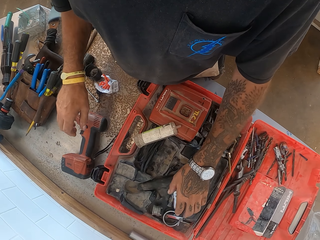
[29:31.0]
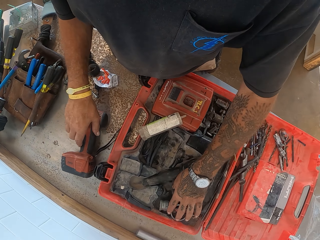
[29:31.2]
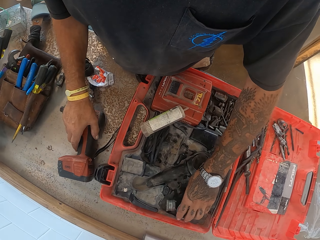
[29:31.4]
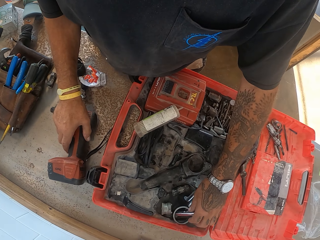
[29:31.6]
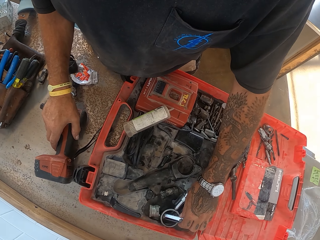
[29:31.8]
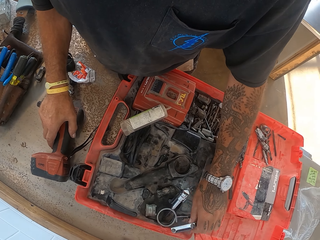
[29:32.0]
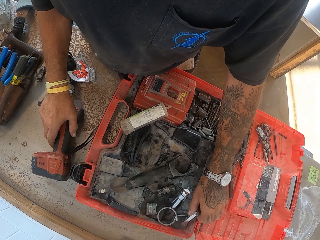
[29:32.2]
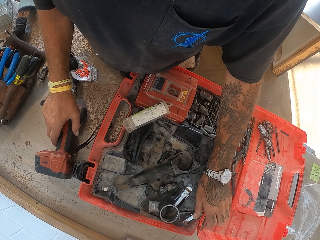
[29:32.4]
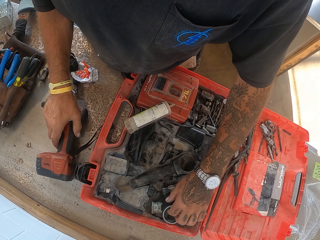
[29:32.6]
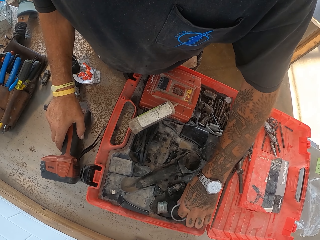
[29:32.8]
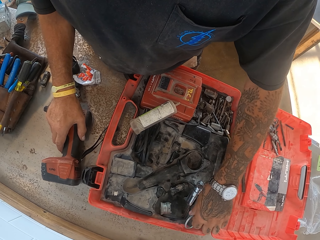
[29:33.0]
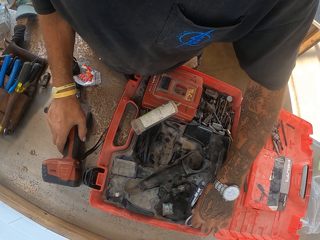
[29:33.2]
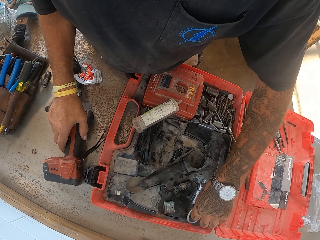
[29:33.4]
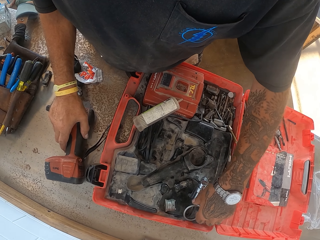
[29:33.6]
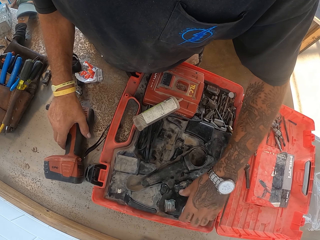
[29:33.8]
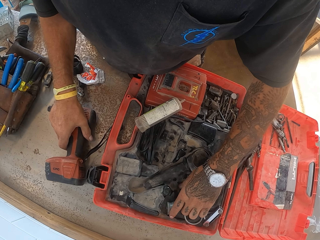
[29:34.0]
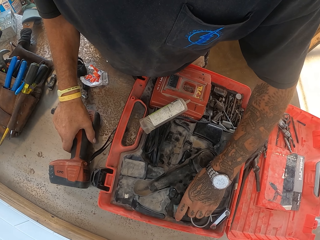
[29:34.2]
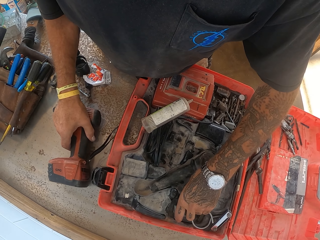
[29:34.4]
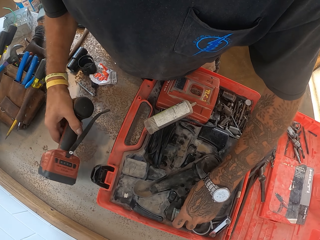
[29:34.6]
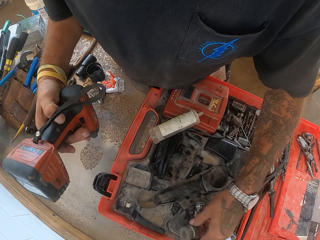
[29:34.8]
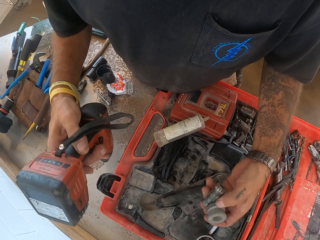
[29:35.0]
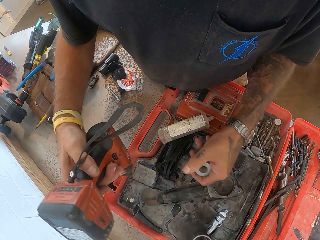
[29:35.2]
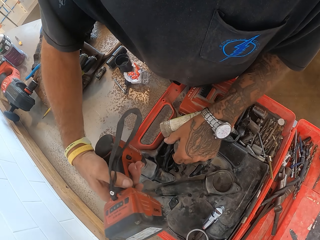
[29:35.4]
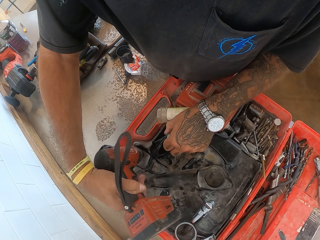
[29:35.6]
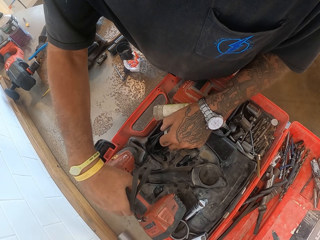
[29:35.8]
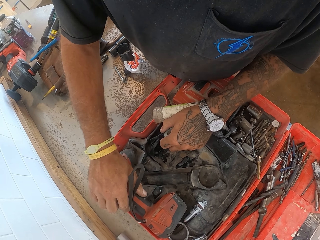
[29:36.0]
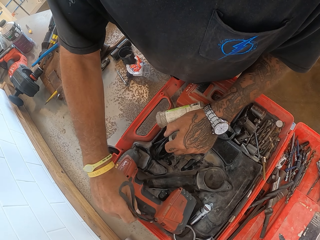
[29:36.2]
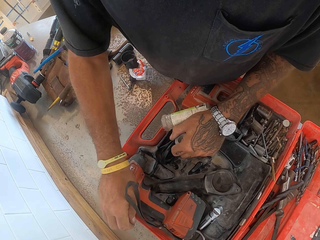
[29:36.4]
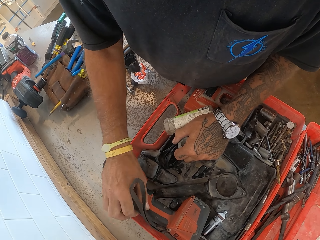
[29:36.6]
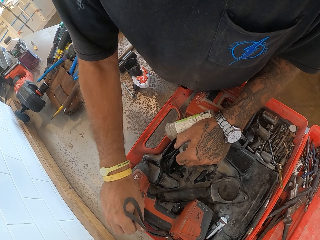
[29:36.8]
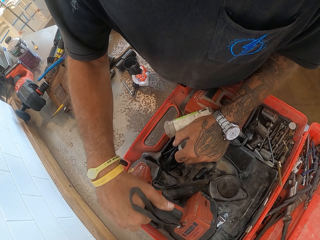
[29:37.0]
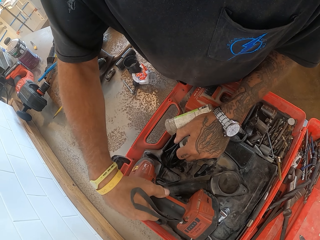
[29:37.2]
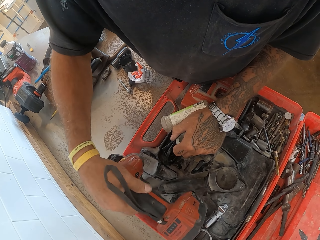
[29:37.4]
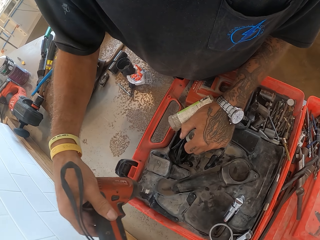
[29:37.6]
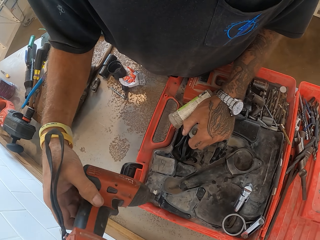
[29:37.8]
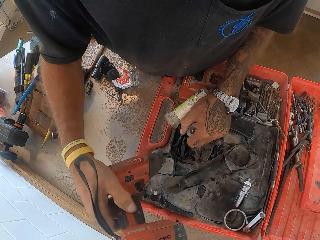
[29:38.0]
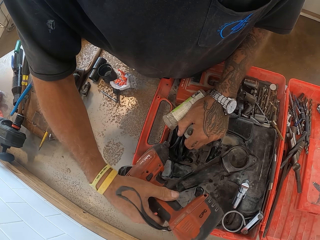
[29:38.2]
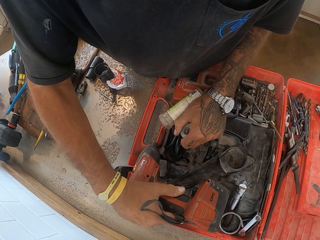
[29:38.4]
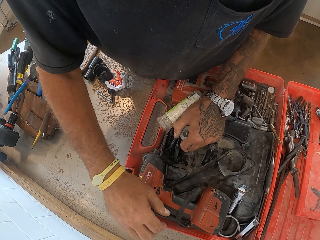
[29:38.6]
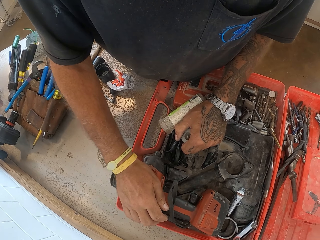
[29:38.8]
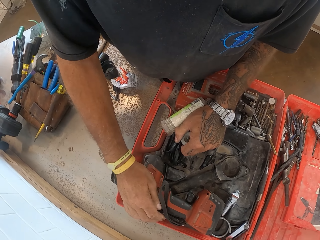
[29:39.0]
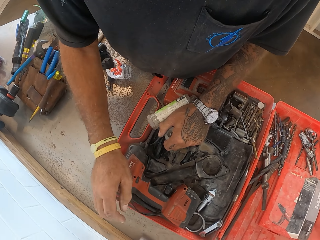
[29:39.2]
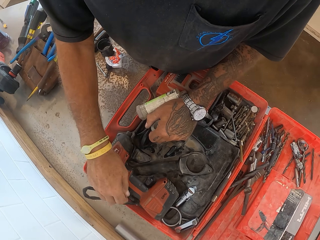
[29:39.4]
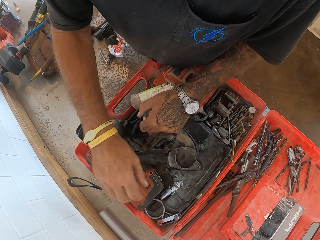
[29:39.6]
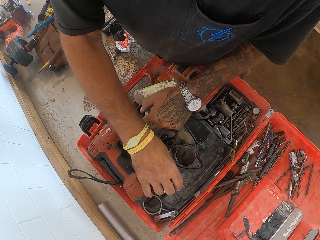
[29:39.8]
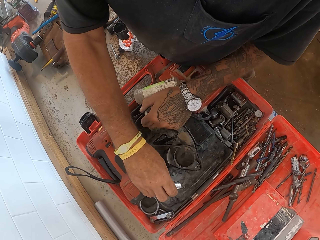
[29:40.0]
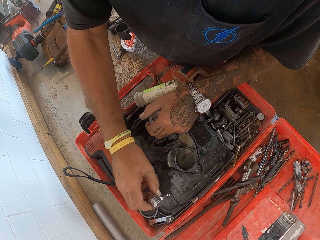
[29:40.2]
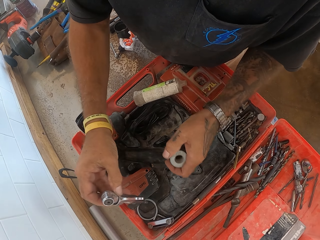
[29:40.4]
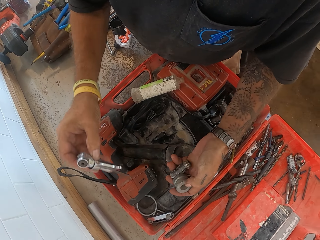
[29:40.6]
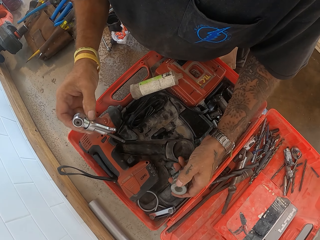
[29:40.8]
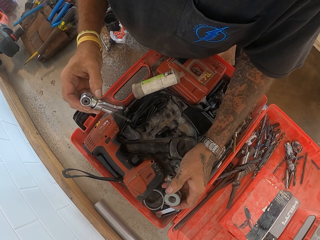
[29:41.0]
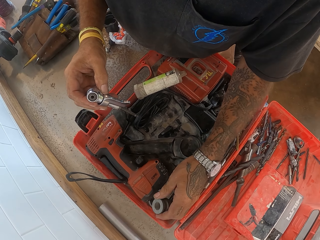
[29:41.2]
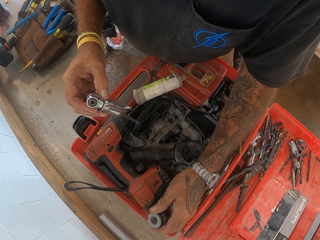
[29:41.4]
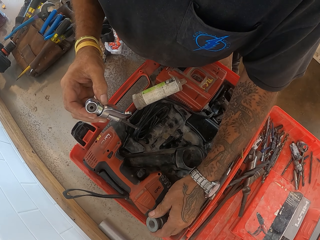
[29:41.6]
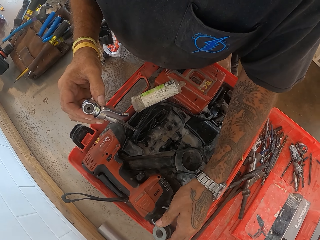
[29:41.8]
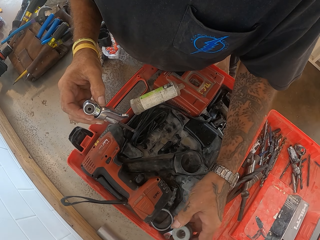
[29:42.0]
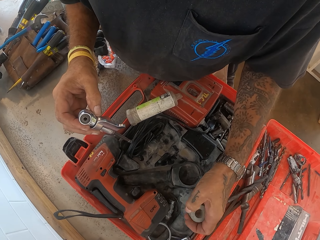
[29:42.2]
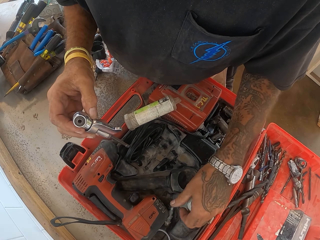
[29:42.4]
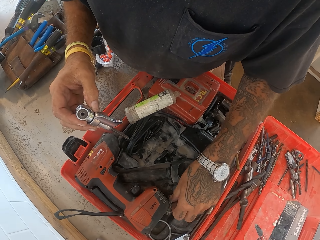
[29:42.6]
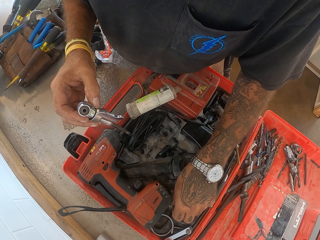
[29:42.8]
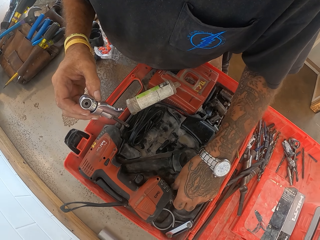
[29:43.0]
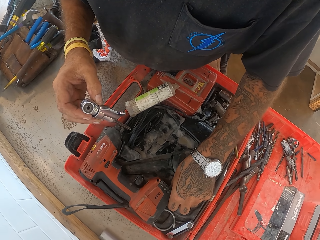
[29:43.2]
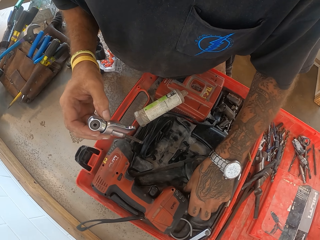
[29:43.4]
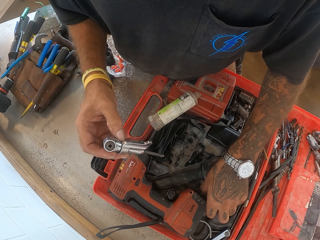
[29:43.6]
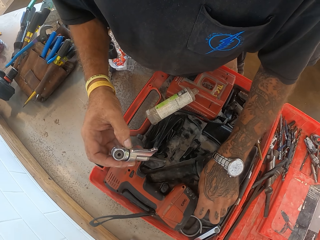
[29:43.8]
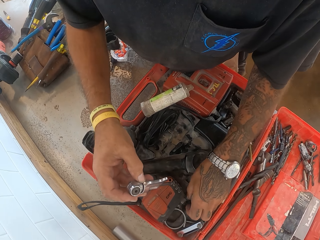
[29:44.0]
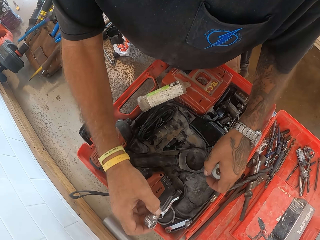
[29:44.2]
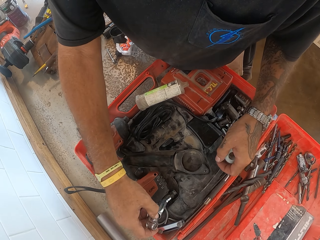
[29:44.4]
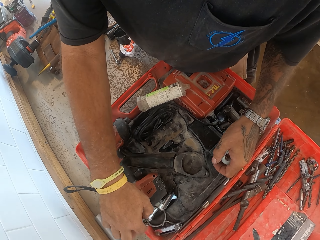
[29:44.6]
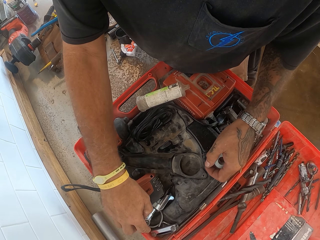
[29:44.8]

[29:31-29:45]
The camera wearer touches something. They arrange the ratchet box. They touch something repeatedly. They pick up the wrench gun and place the wrench gun in the tool box. They lift the wrench gun and place the wrench gun in the tool box again. They pick up something and place the object on the tool box. They pick up something.

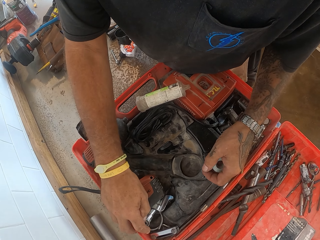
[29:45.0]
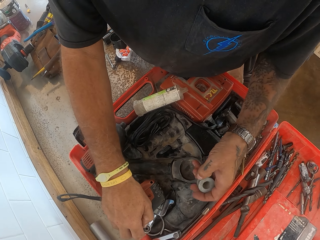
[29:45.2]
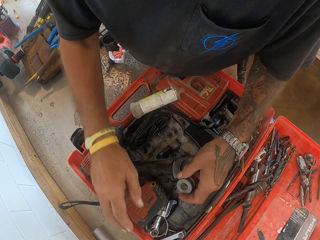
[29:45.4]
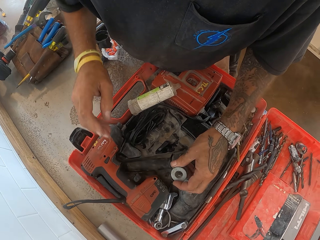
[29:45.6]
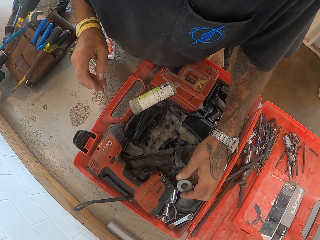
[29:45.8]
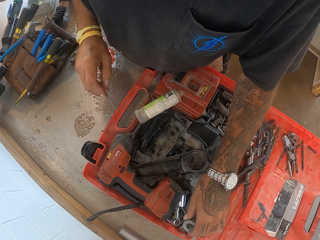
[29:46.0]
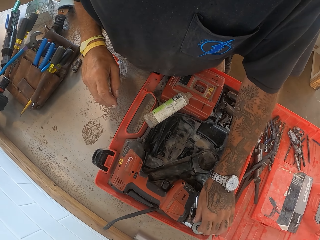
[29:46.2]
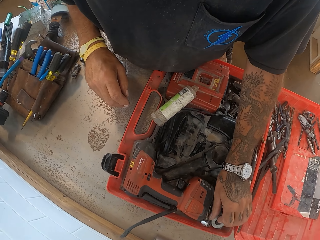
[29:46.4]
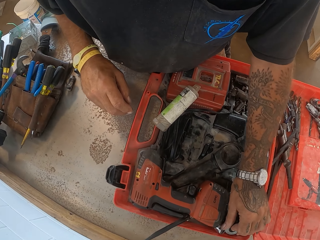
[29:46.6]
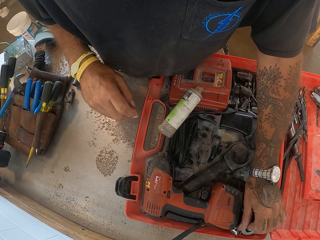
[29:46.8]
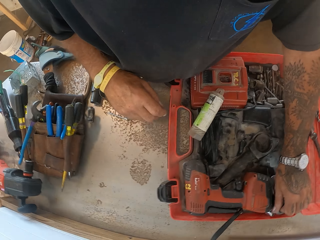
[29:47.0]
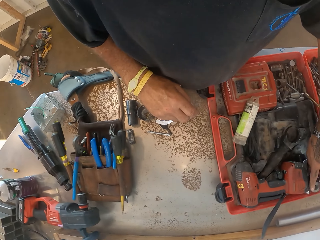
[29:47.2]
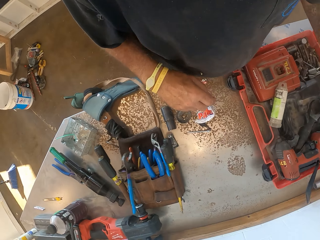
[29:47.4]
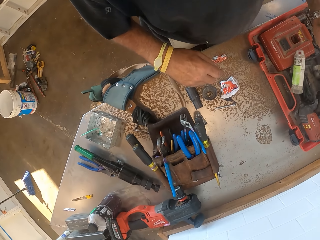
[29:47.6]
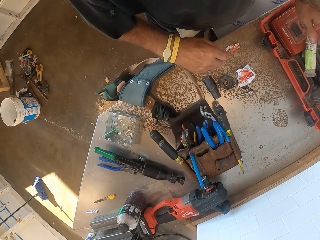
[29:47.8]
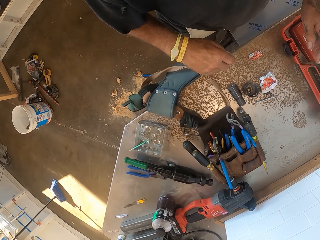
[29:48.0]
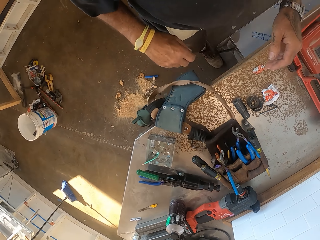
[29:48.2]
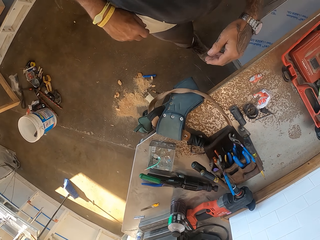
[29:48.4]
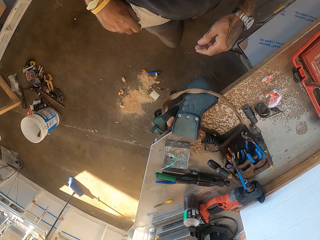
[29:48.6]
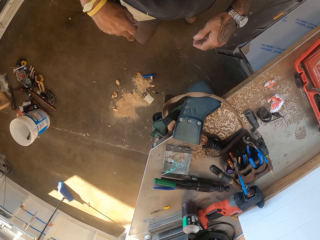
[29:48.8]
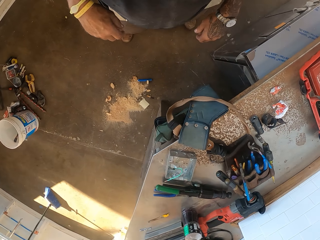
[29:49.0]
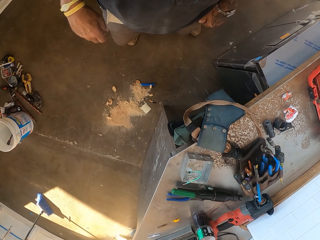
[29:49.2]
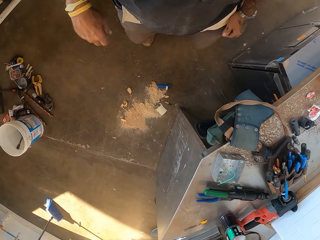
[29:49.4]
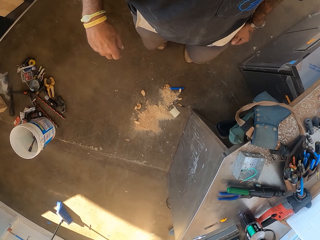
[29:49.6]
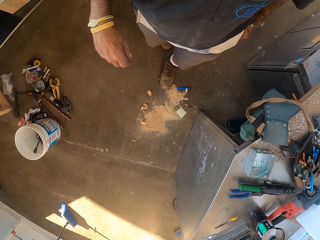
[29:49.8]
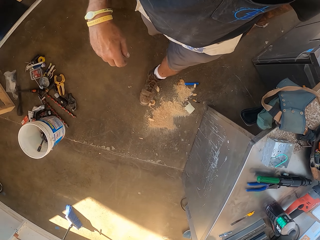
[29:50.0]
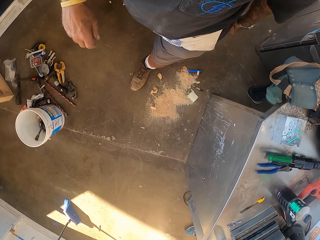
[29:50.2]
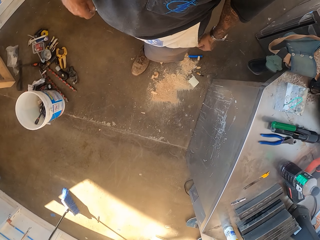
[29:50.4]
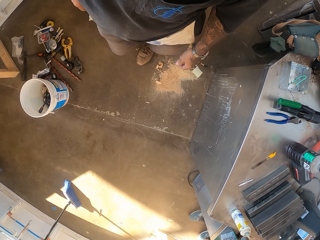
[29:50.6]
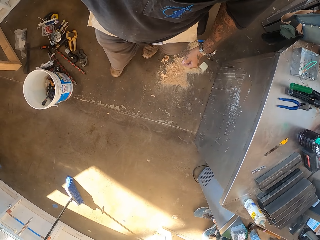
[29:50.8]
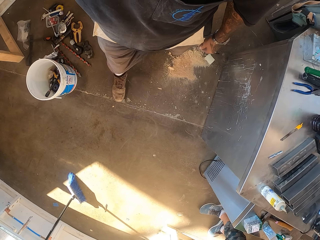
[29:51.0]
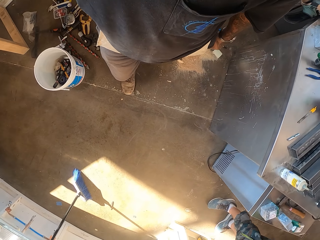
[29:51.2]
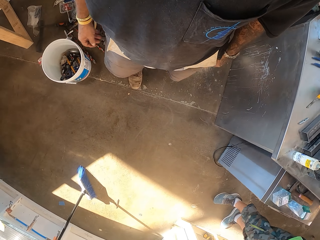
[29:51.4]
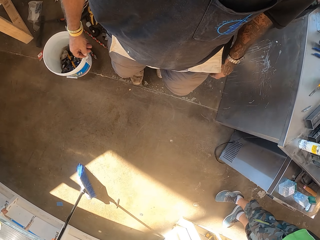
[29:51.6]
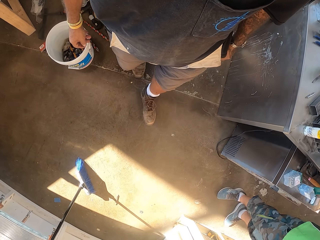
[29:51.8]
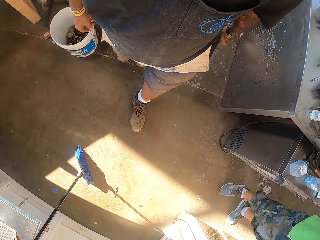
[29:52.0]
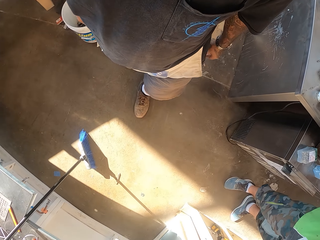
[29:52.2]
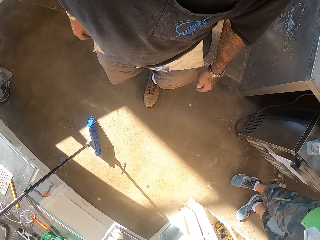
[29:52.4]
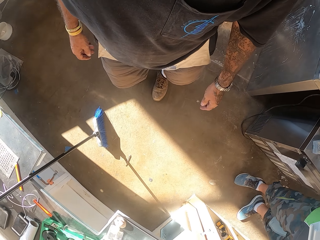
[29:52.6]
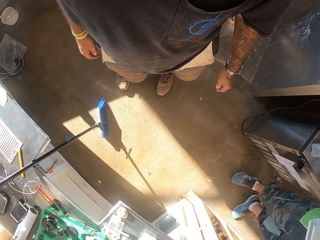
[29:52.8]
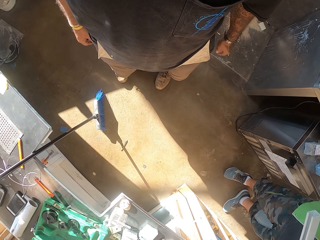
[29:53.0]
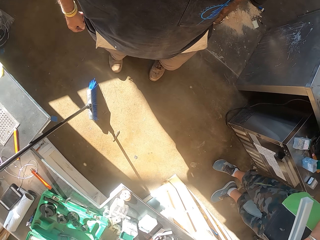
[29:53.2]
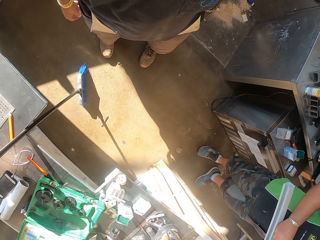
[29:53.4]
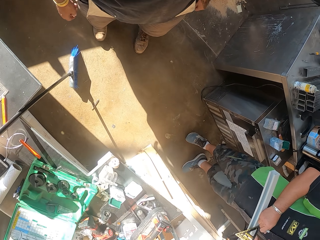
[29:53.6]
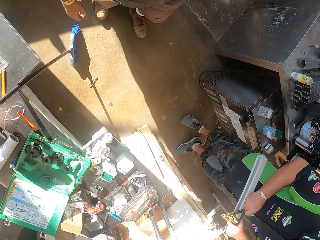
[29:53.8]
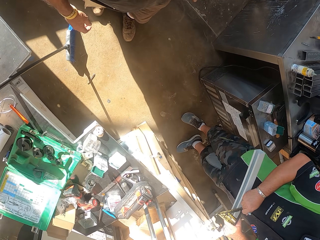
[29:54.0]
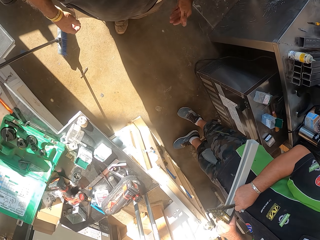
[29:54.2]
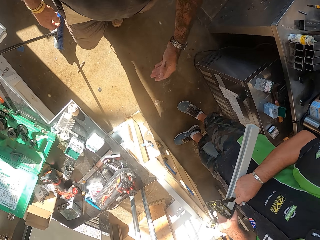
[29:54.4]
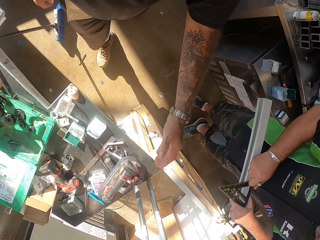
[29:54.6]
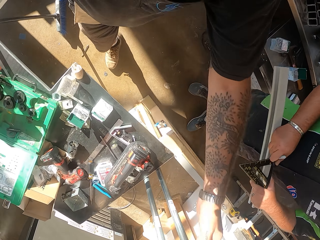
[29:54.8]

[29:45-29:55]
The camera wearer places something on the tool box. They hold something. They place something on the tool box. They walk in the workshop.
